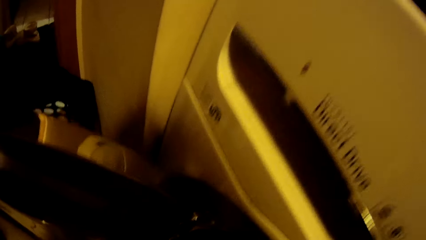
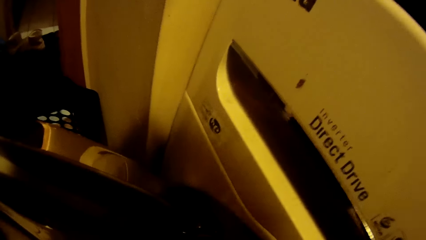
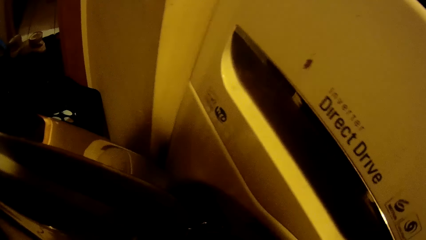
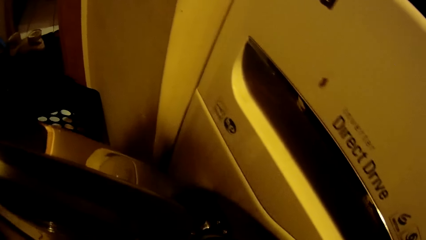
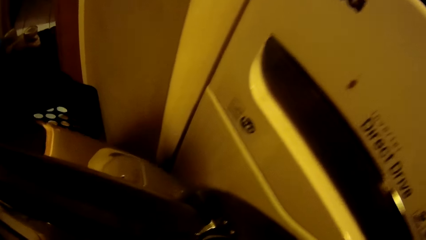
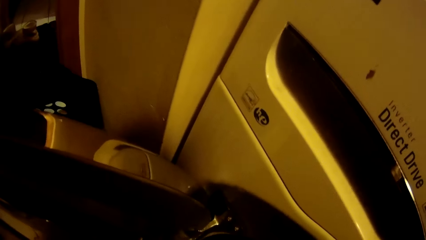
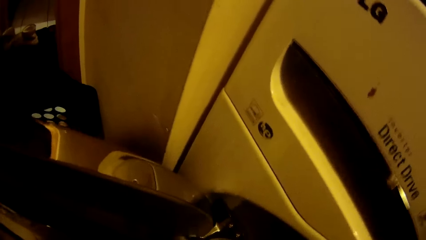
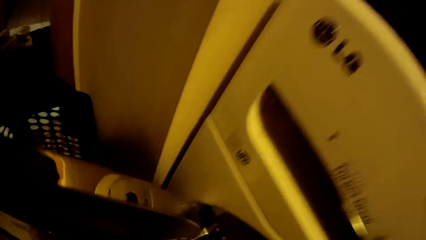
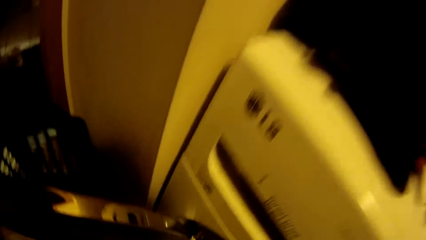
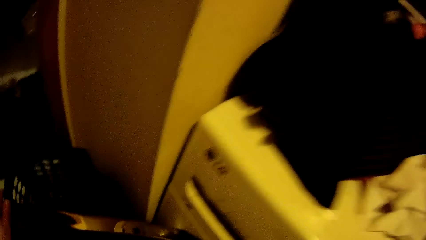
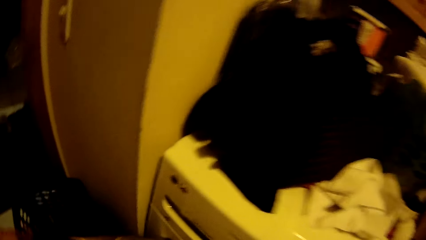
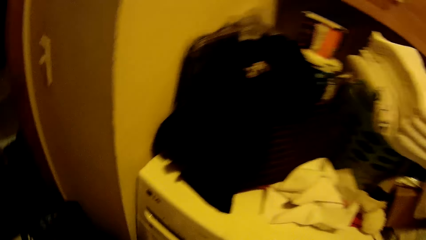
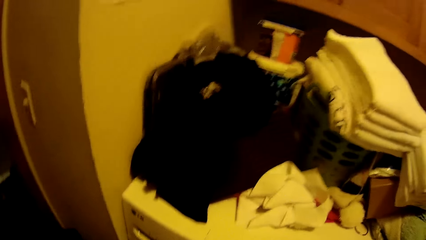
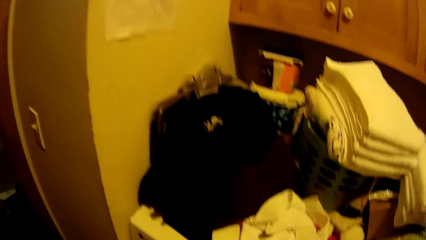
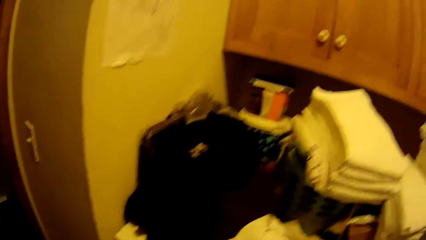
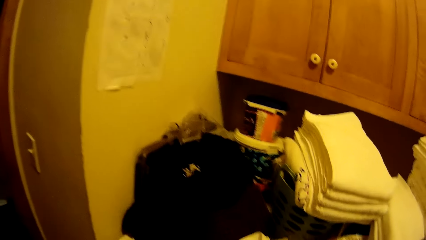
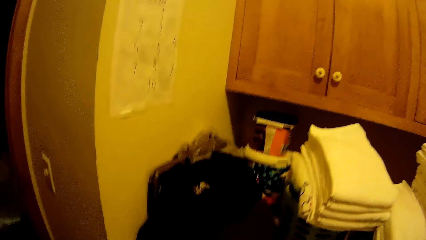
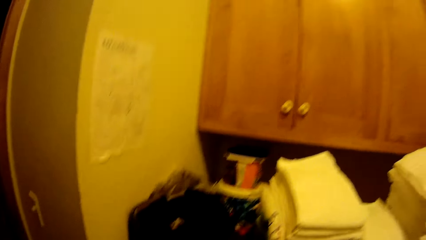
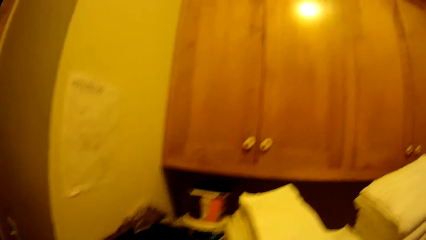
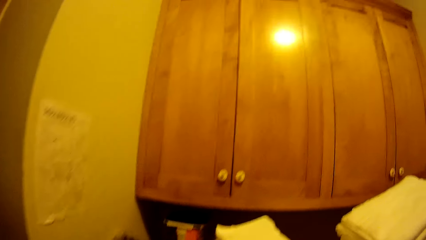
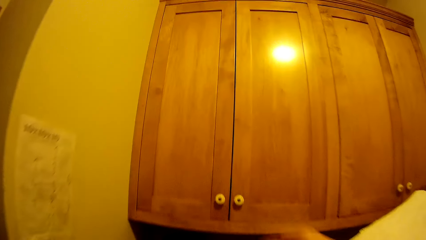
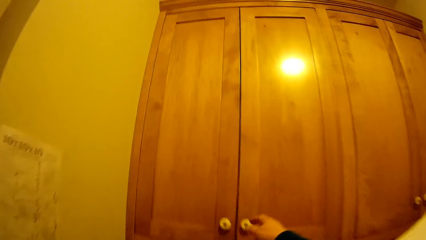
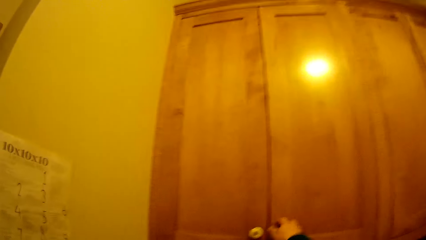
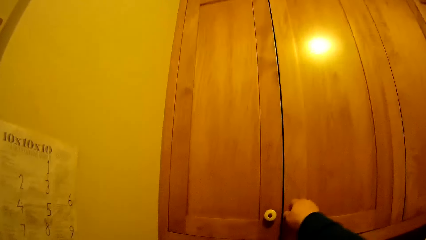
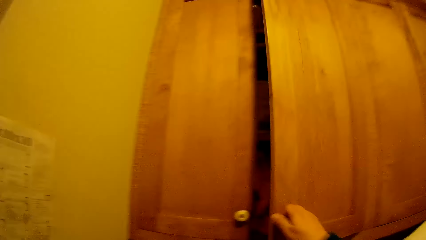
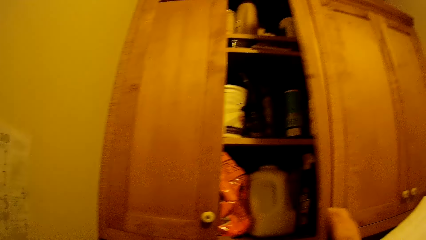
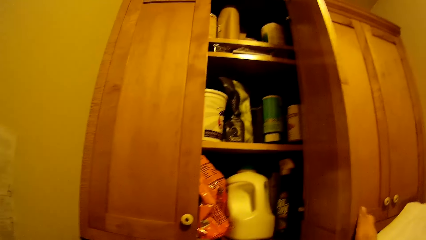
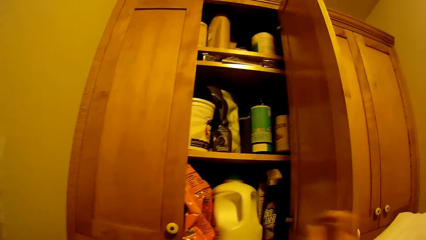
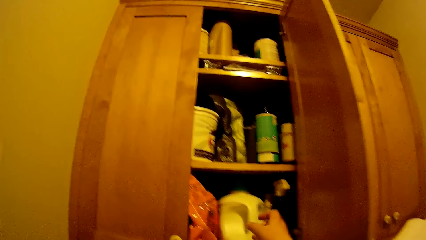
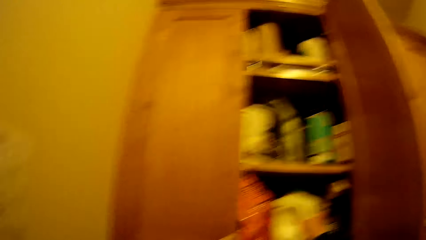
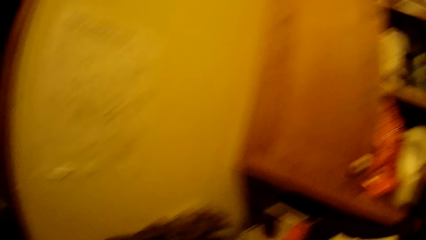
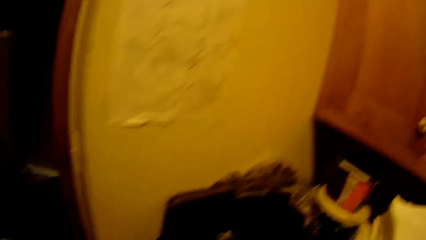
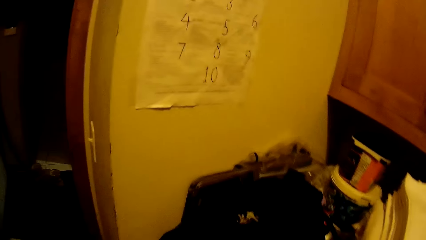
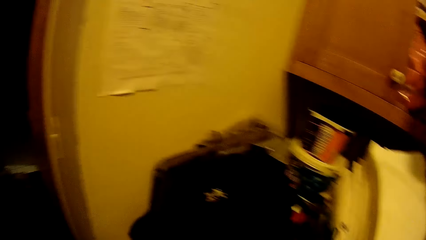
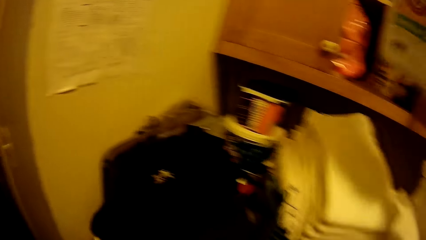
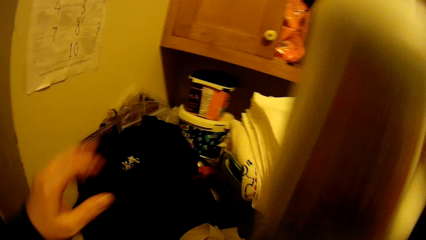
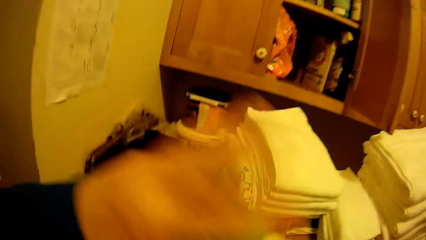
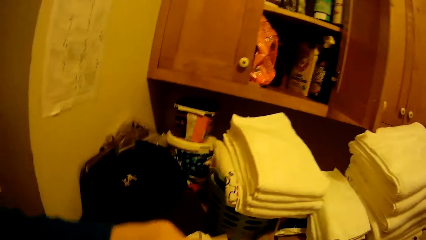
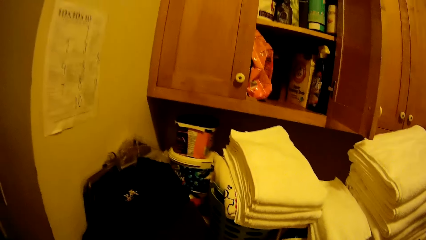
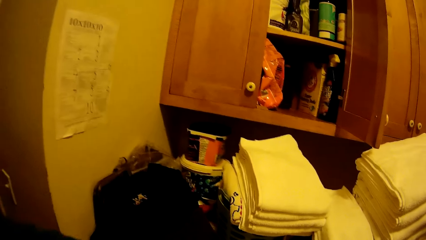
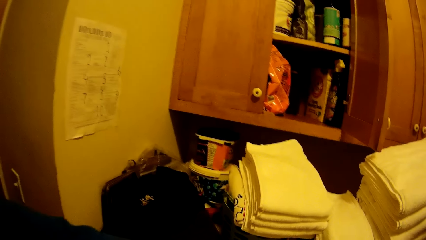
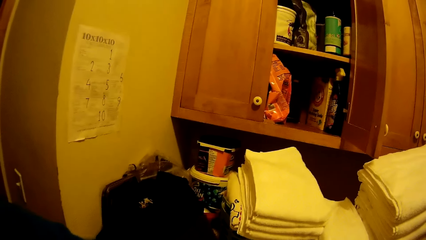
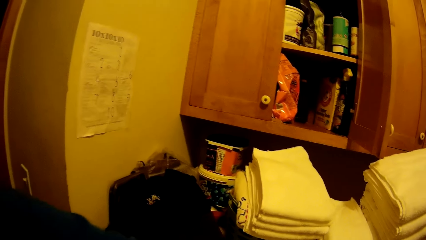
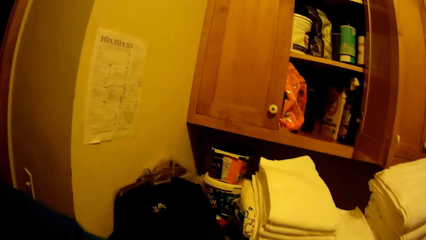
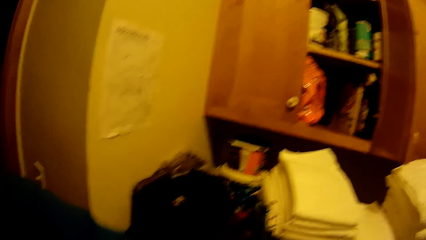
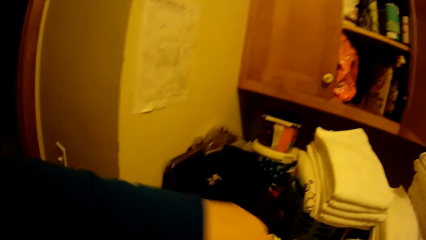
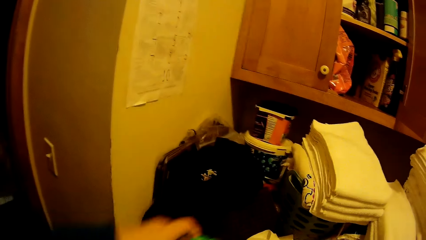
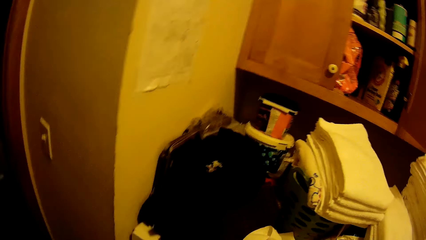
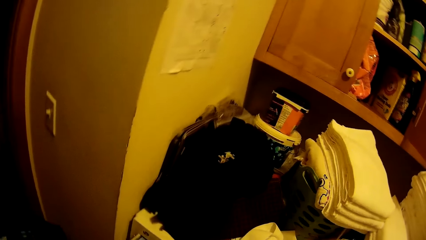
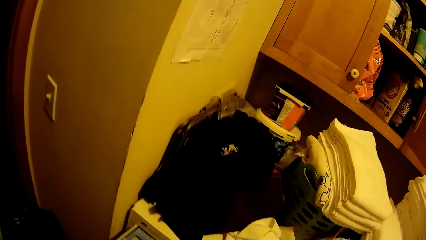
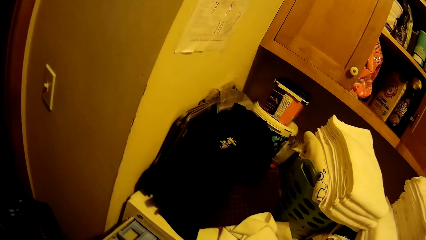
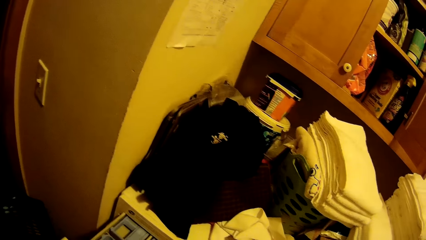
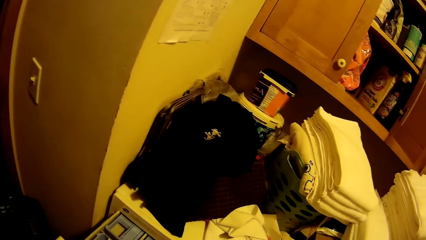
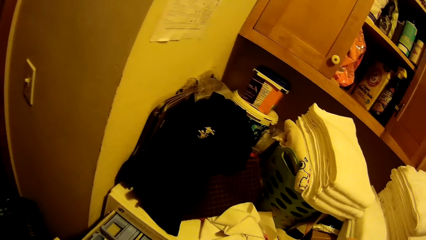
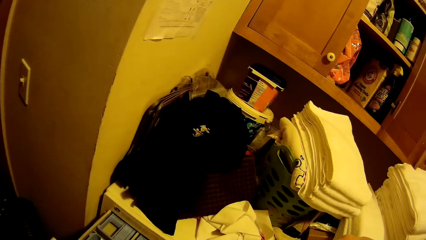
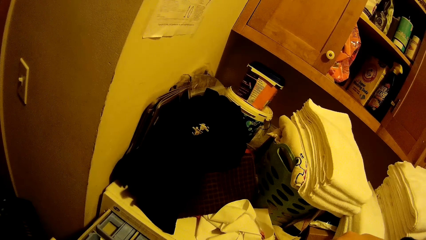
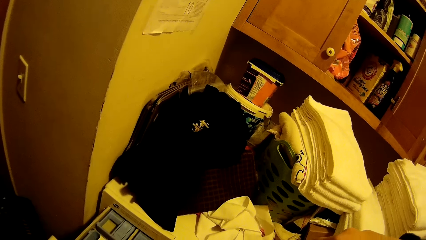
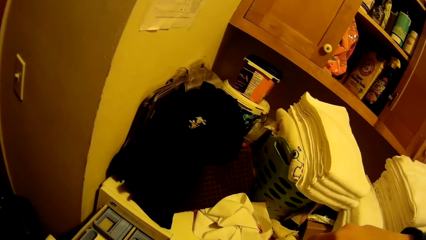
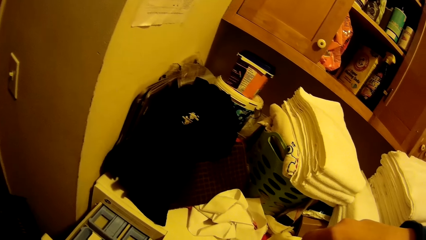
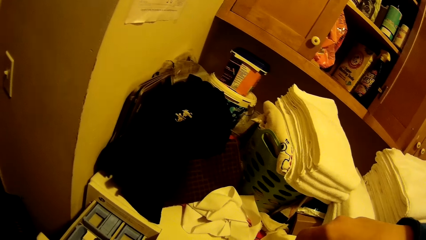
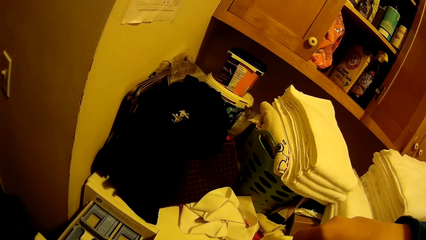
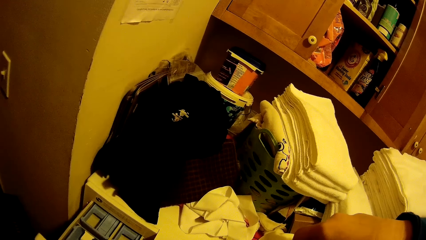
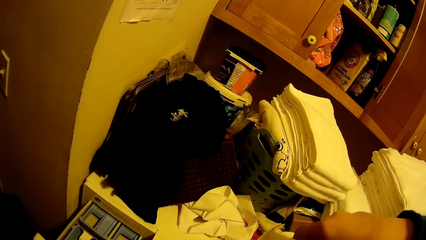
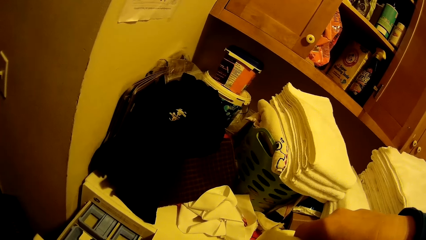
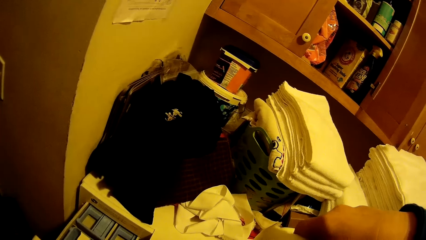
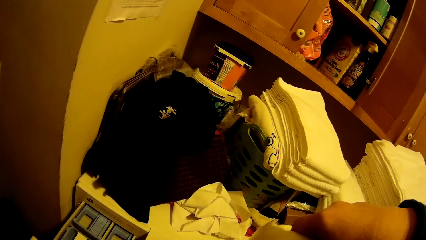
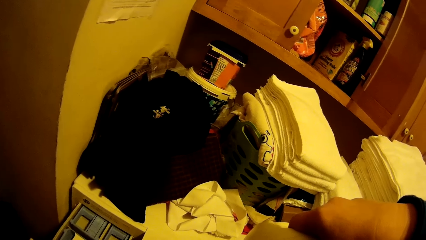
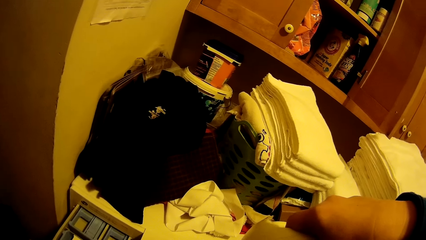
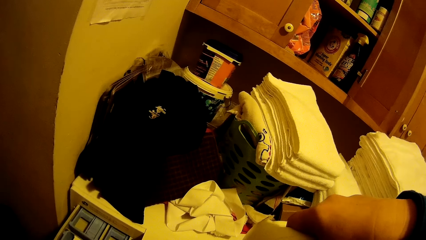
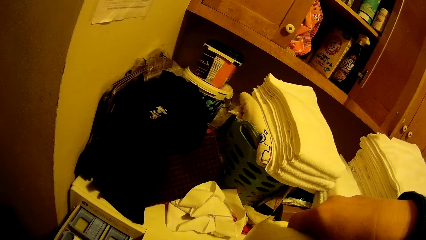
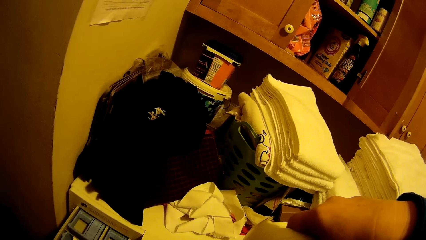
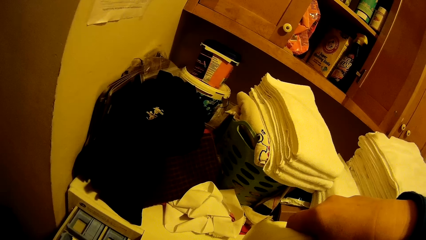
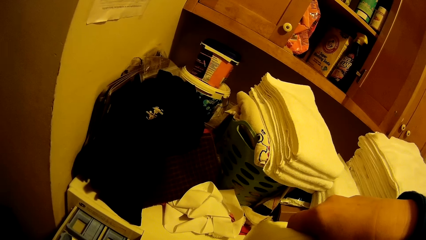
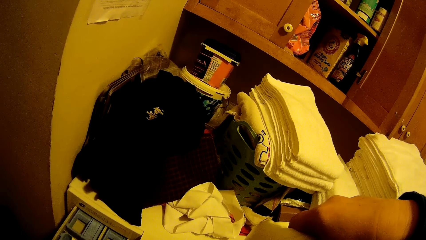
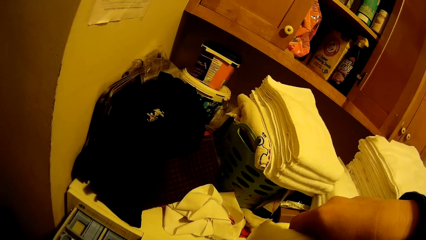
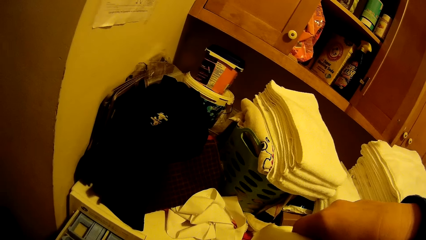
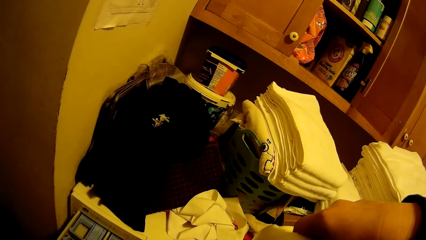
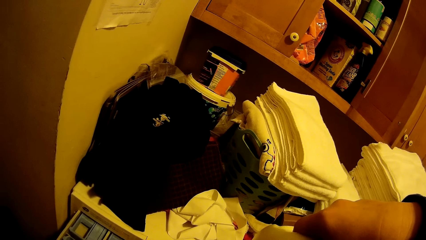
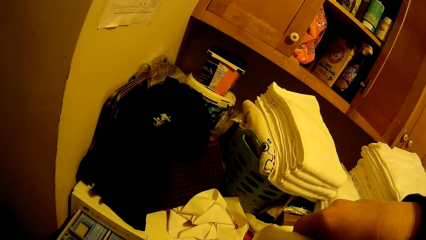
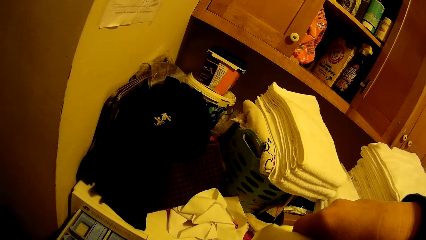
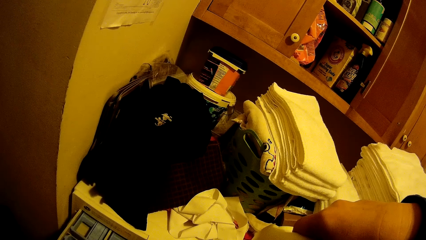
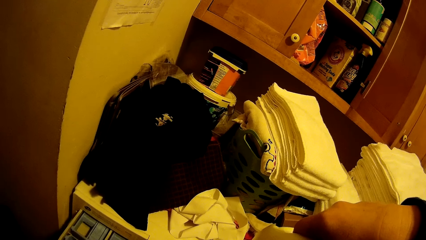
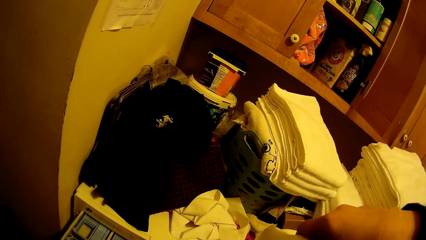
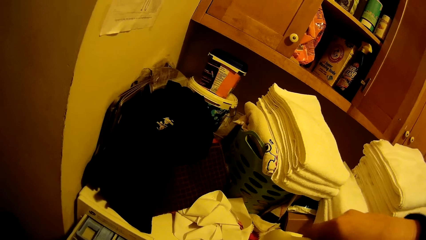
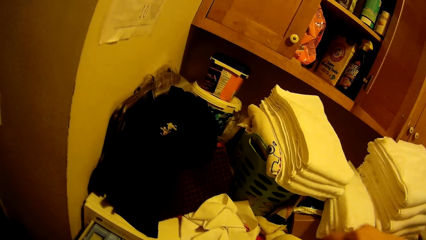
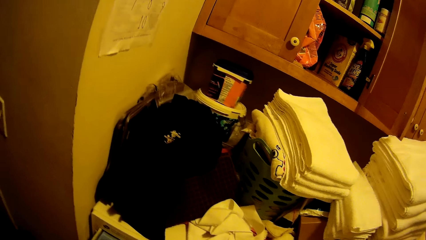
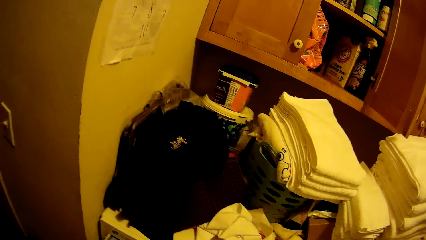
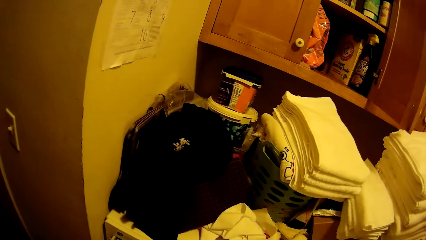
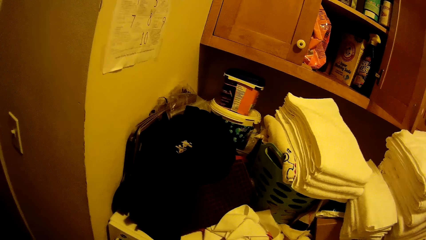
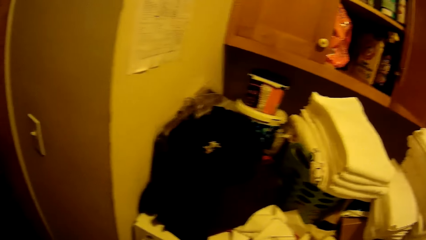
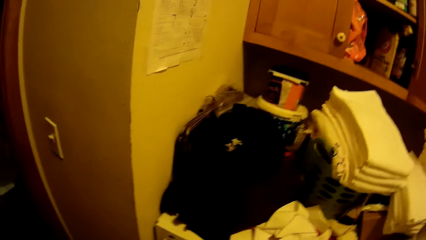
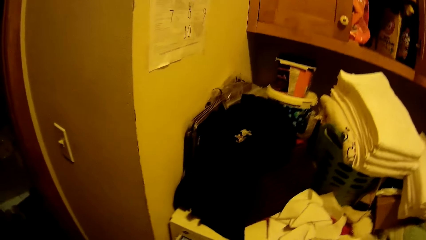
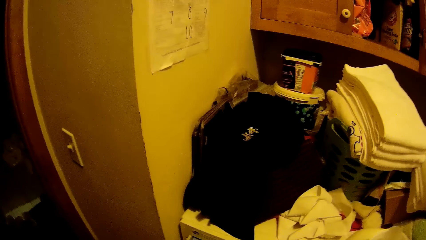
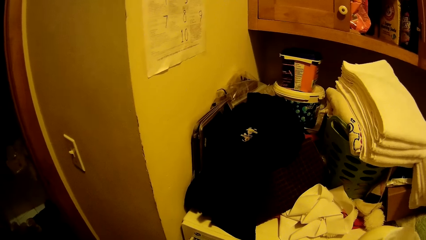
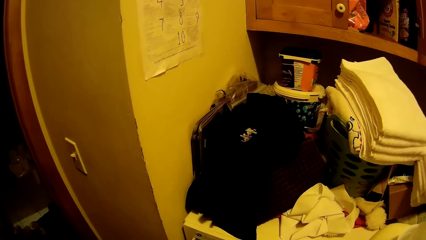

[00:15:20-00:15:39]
The camera wearer opens the cabinet with his right hand. He picks a bottle of washing detergent from the cabinet.
